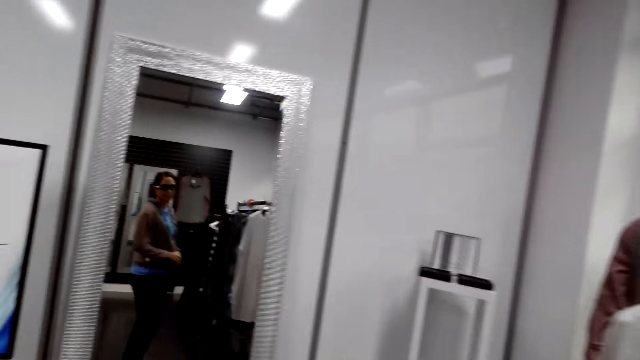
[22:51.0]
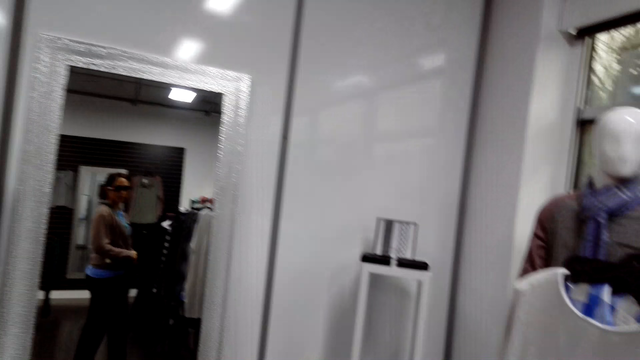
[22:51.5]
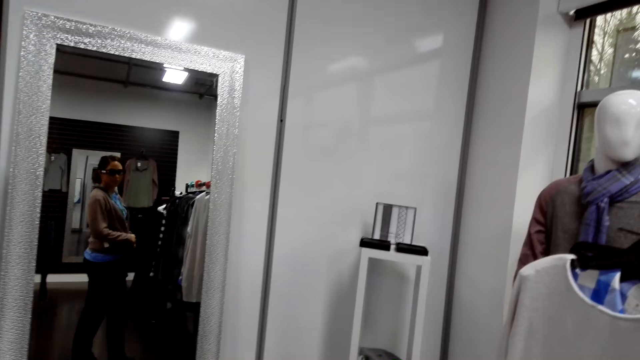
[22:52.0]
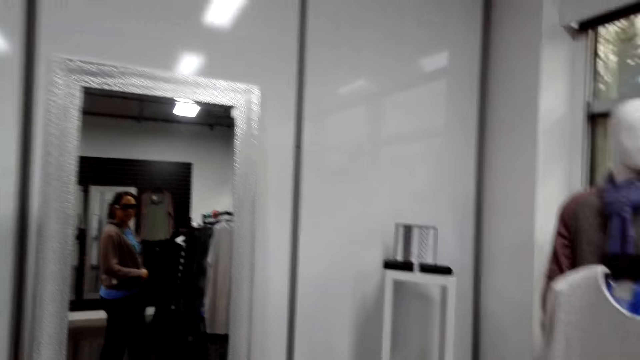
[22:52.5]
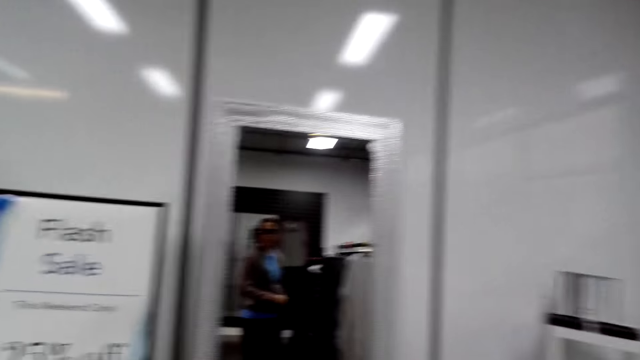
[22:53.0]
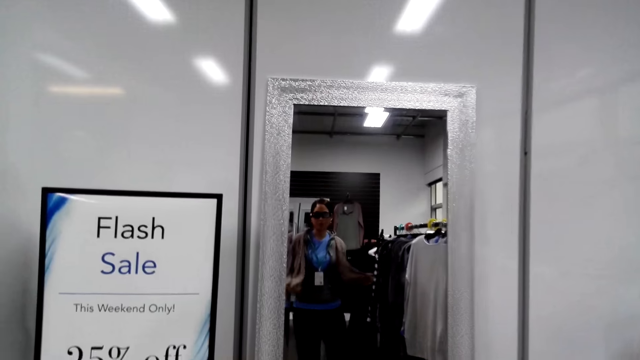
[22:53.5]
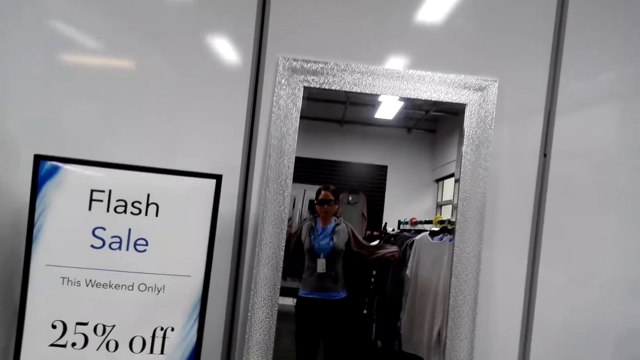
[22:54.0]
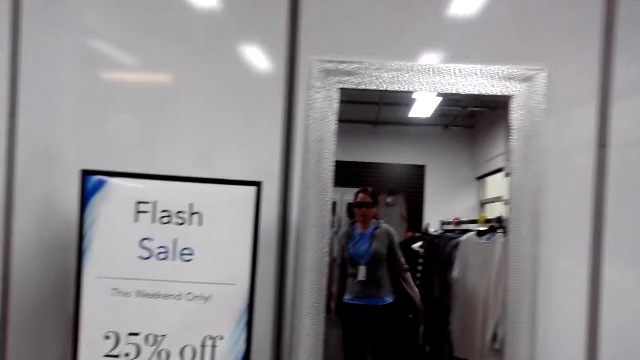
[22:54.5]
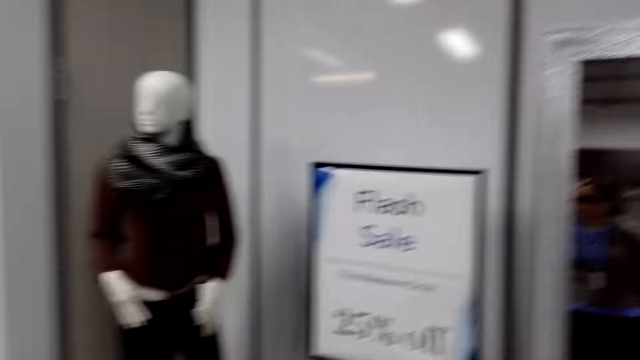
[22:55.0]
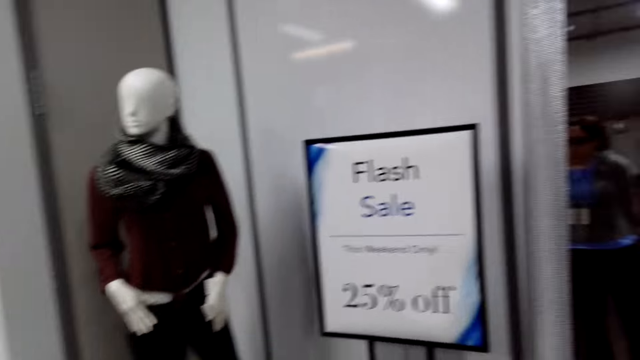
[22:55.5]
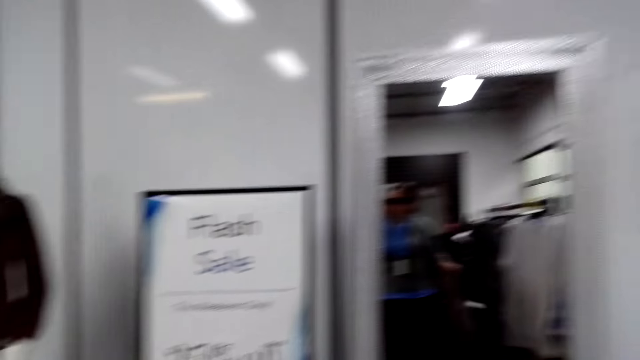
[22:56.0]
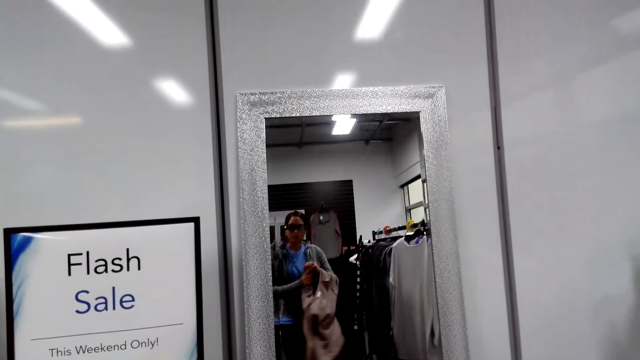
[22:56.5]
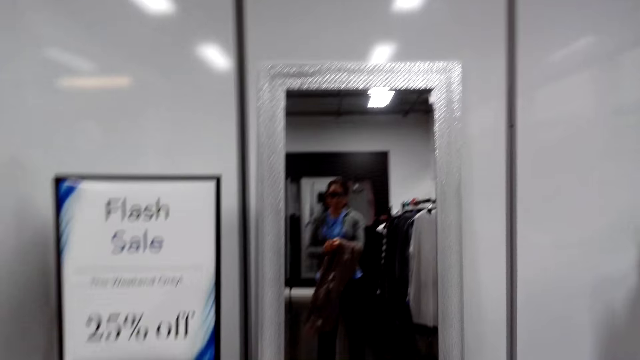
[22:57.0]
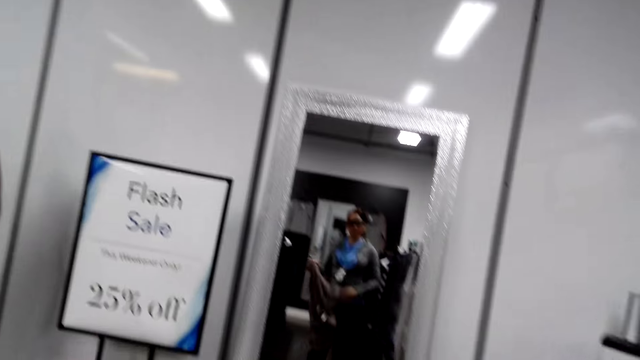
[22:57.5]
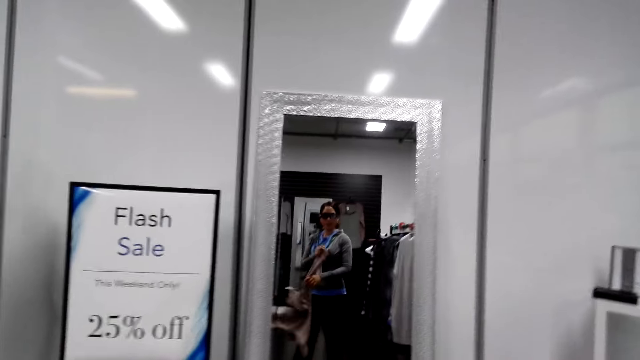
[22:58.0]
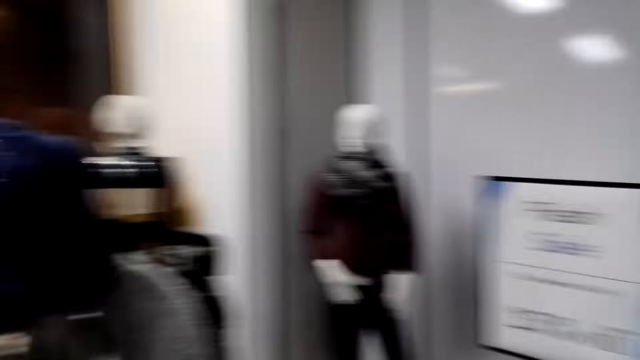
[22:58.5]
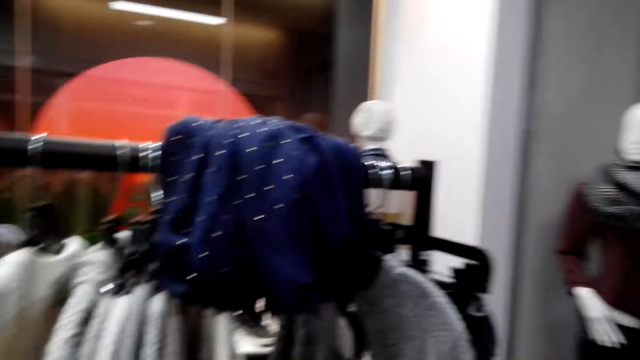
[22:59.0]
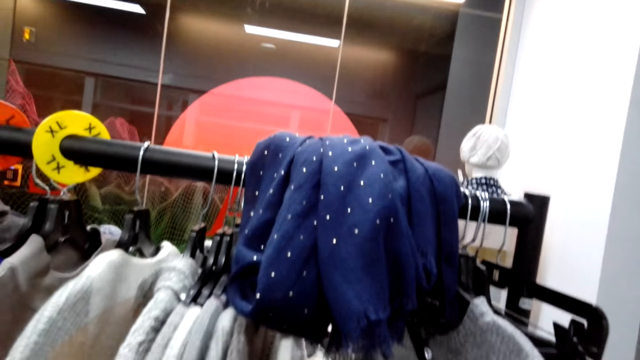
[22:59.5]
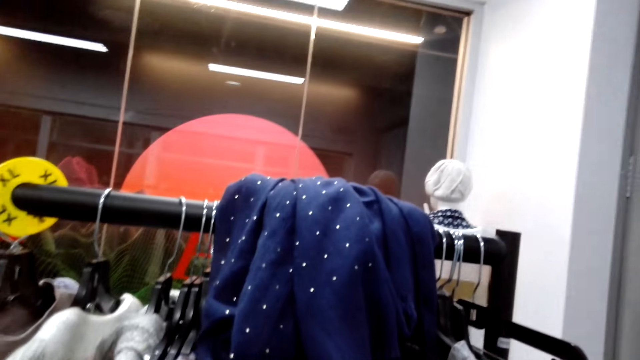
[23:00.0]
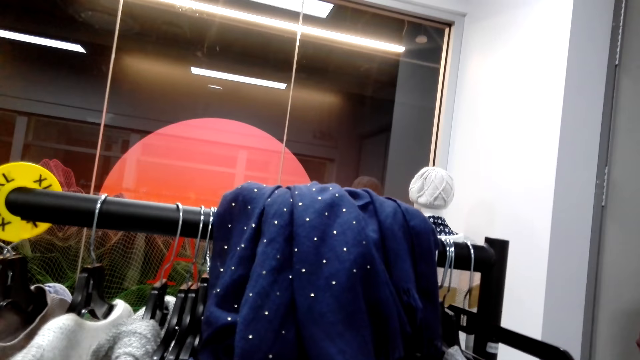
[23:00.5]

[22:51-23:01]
The camera wearer turns right. They take off the top cloth. They look around the house.

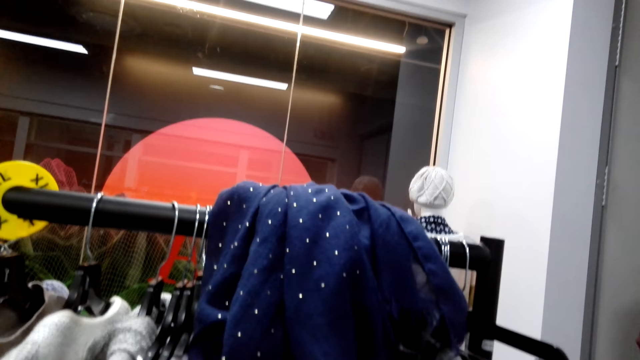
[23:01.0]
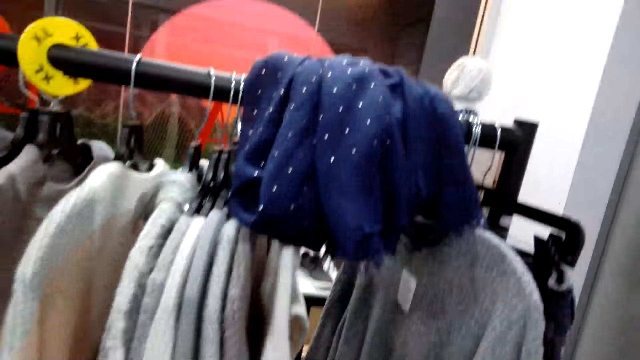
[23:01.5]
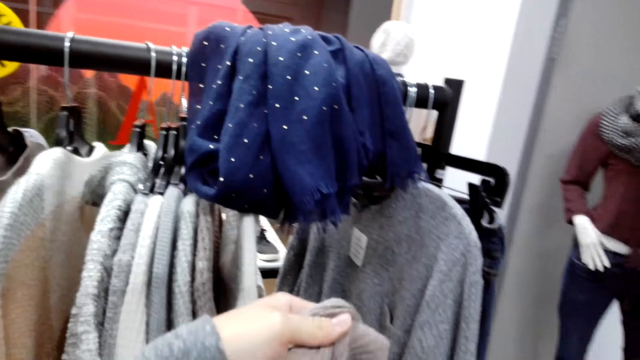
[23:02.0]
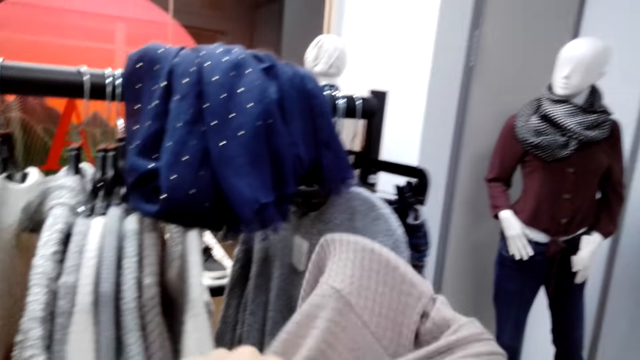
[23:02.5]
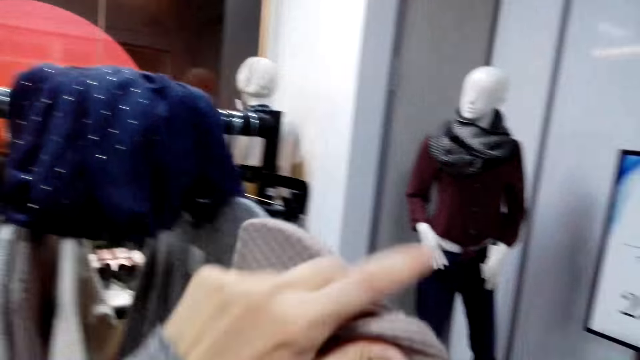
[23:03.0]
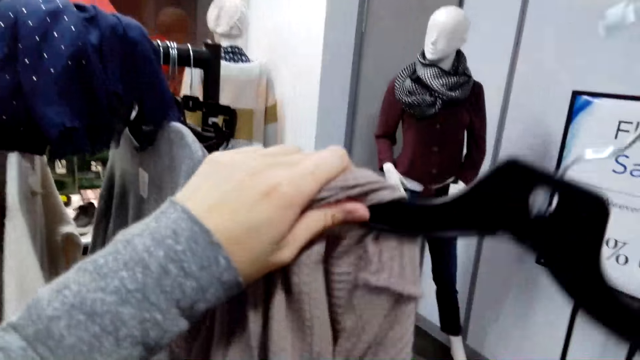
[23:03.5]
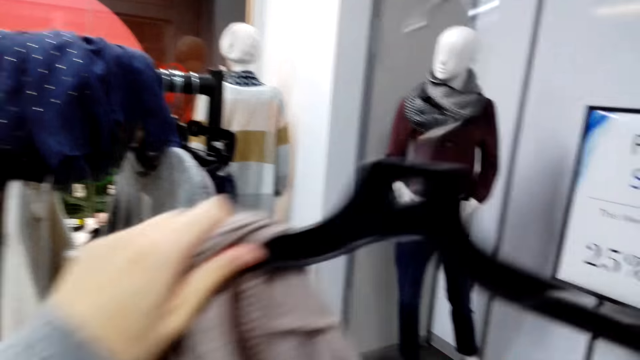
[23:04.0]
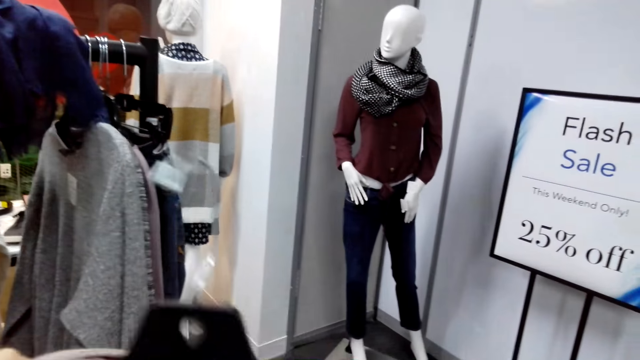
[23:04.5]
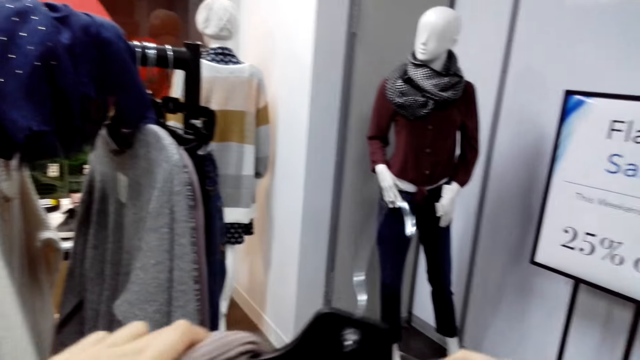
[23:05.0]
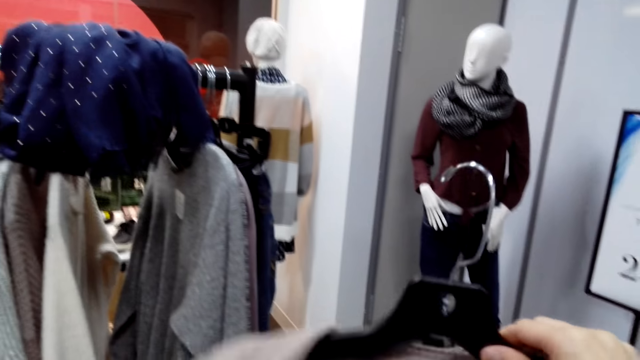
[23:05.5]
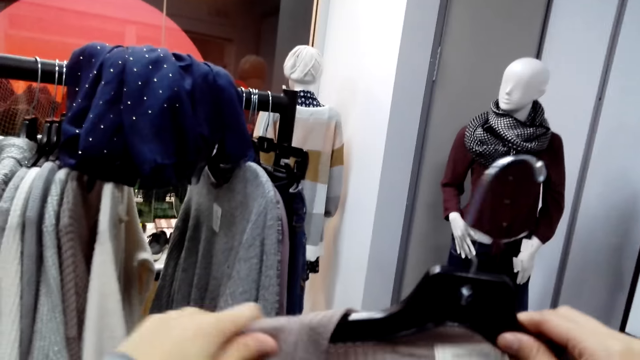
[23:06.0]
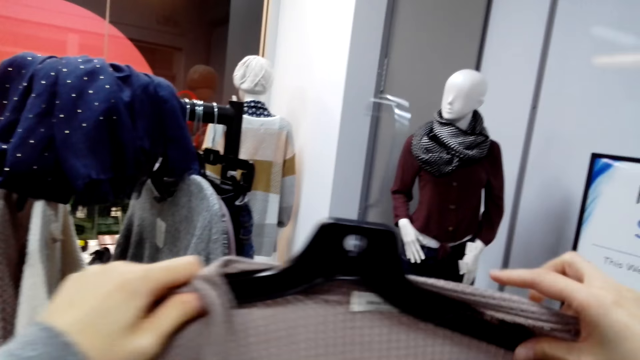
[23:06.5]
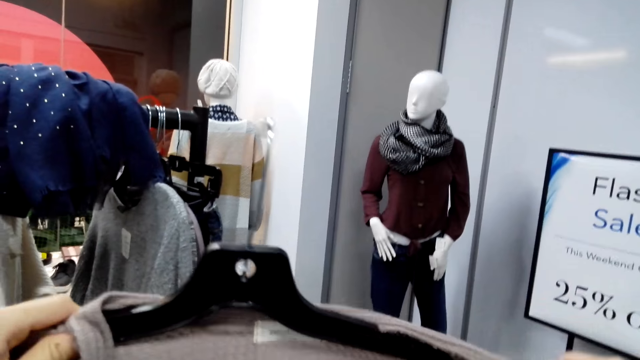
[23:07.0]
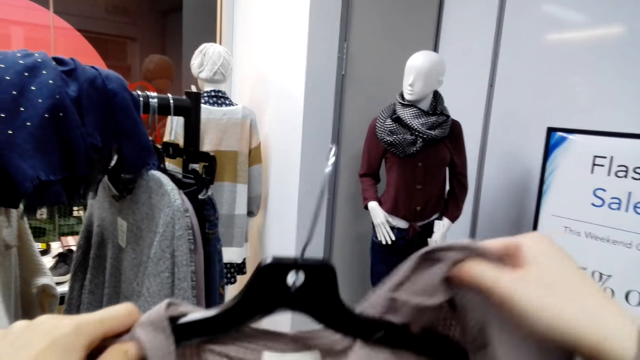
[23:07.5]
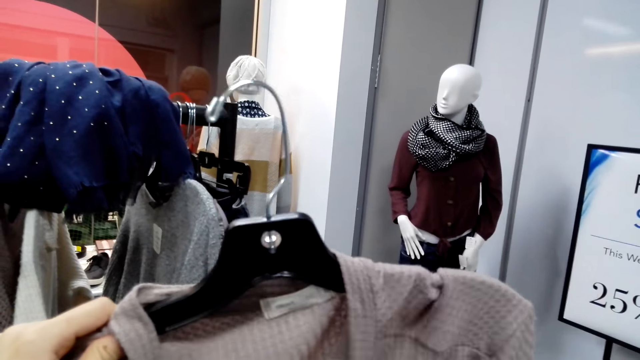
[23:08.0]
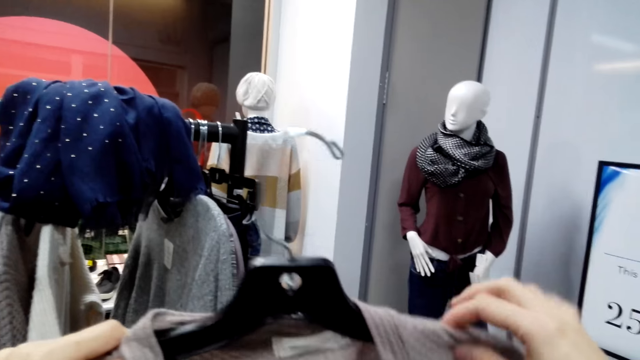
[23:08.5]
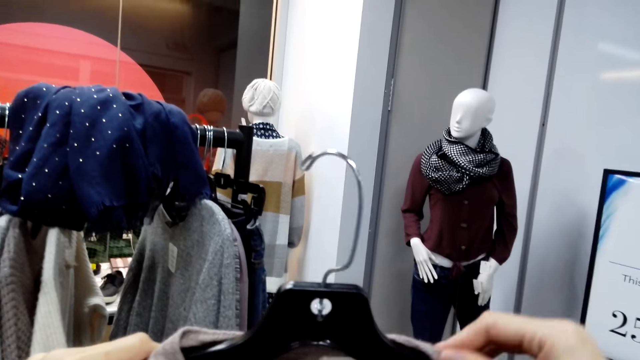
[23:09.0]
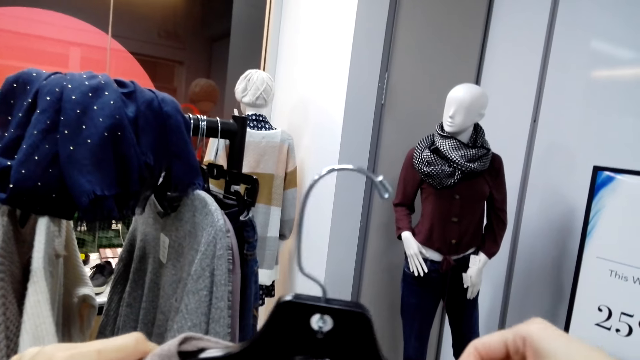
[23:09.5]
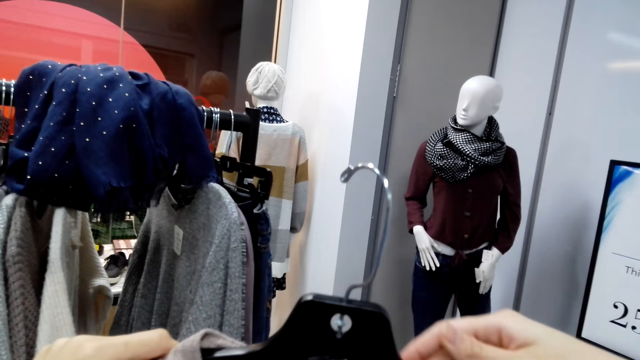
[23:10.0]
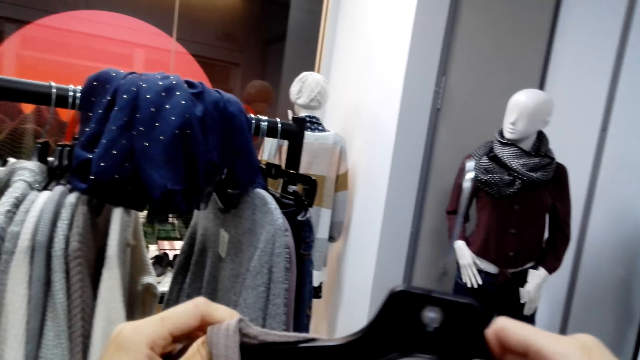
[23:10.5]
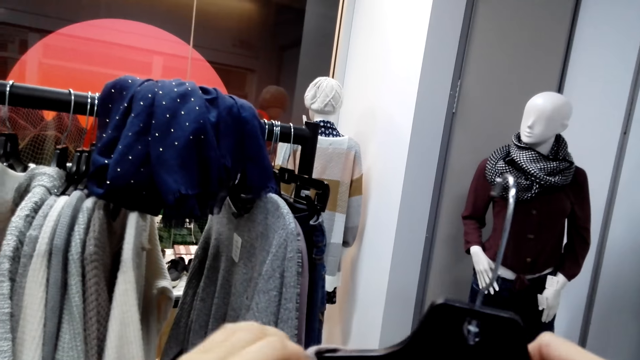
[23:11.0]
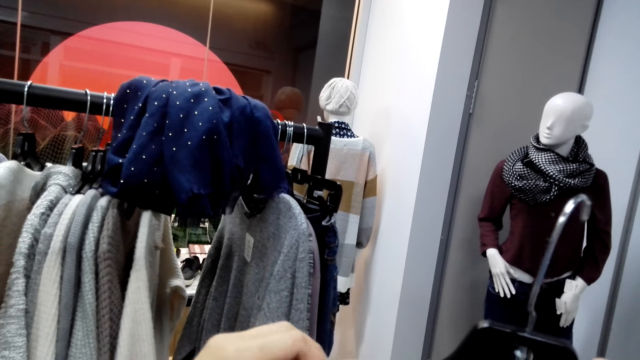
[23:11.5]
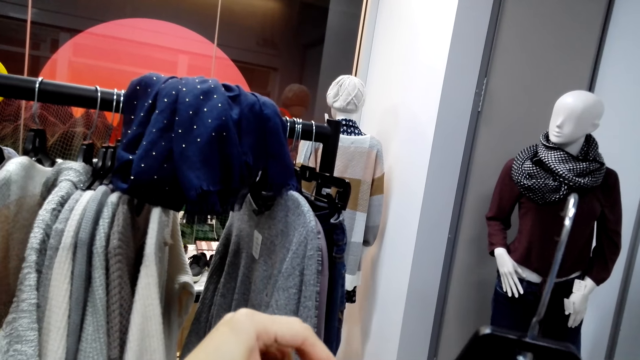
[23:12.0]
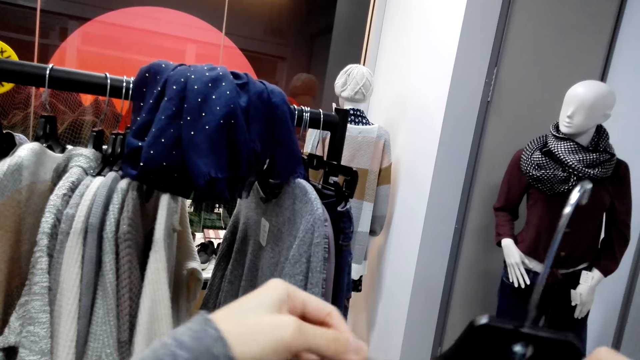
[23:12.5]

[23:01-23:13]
The camera wearer selects clothes from the clothes rack. They take the hanger. They put the cloth on the hanger. They adjust the cloth on the hanger.
